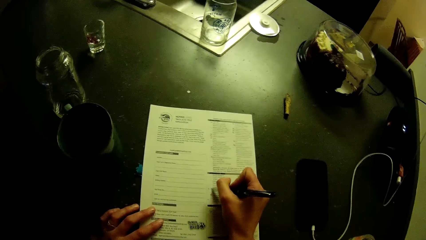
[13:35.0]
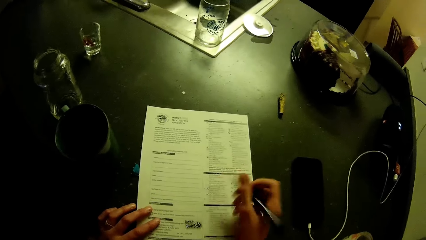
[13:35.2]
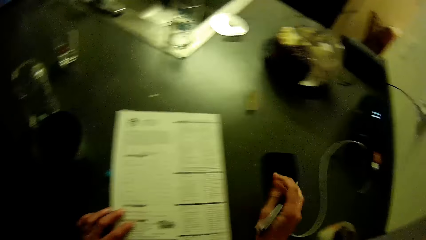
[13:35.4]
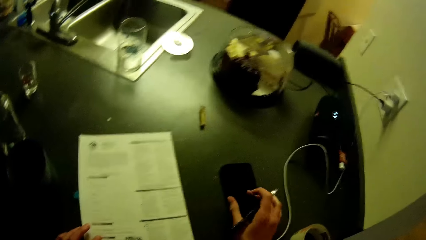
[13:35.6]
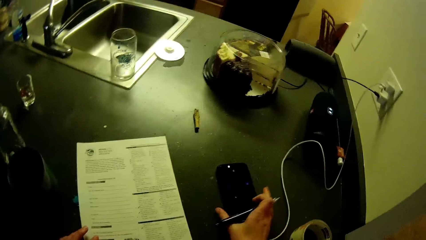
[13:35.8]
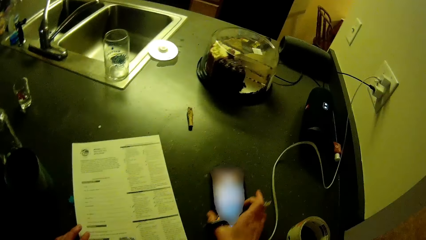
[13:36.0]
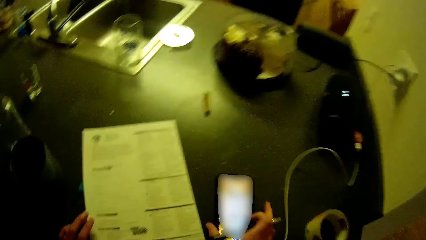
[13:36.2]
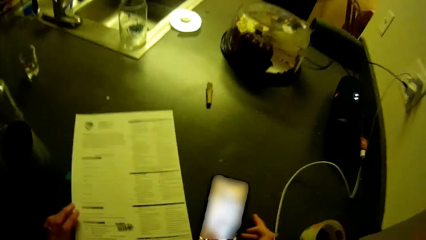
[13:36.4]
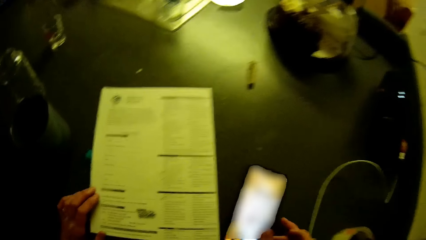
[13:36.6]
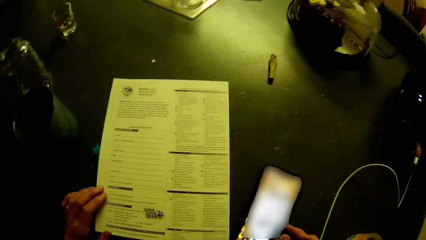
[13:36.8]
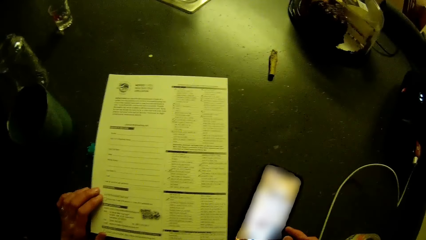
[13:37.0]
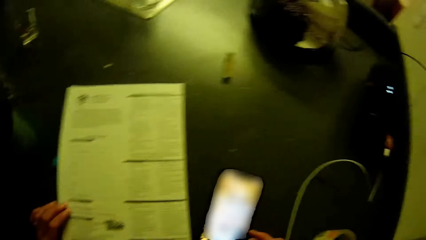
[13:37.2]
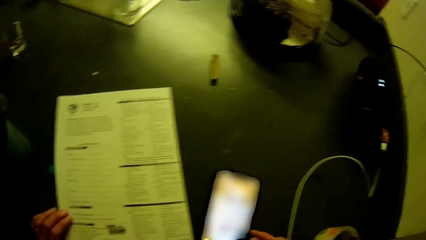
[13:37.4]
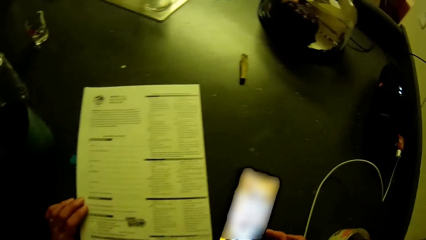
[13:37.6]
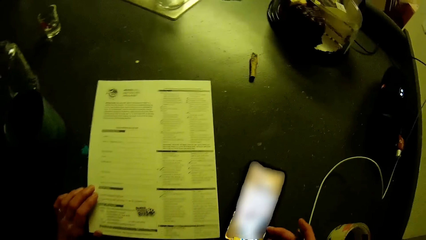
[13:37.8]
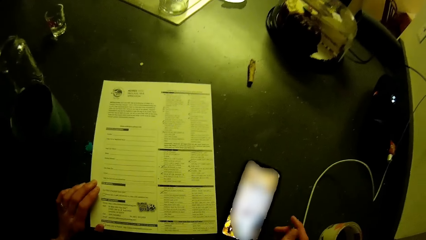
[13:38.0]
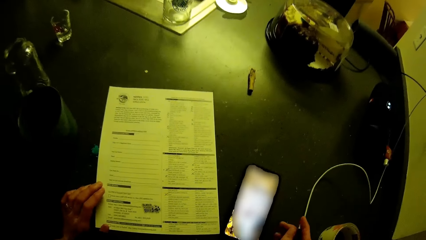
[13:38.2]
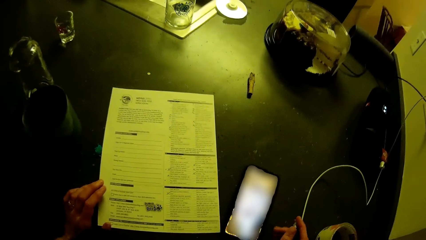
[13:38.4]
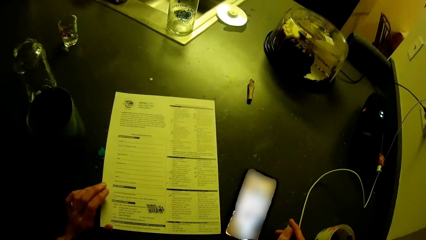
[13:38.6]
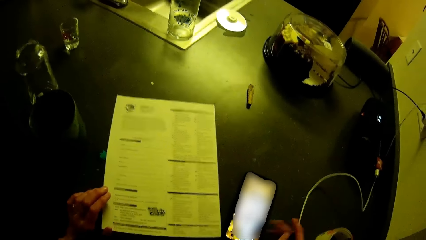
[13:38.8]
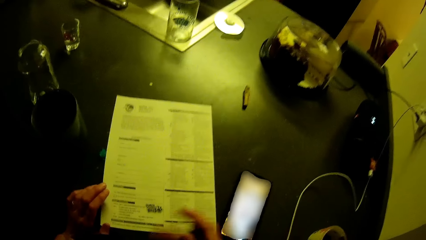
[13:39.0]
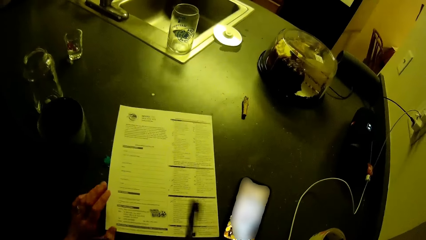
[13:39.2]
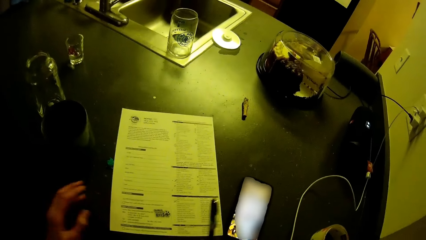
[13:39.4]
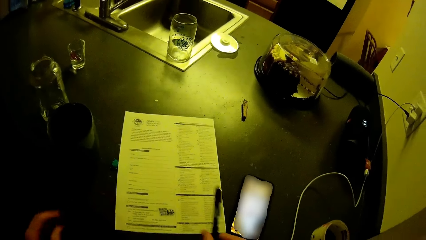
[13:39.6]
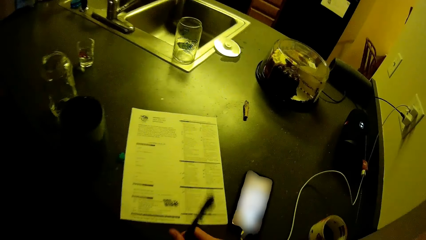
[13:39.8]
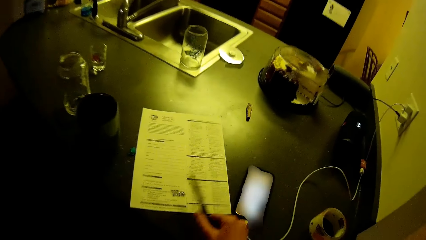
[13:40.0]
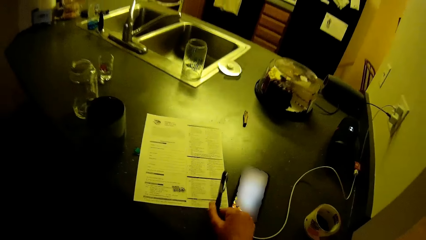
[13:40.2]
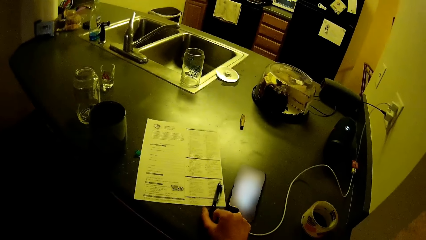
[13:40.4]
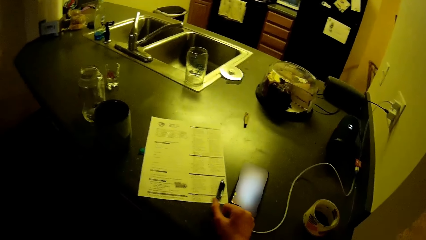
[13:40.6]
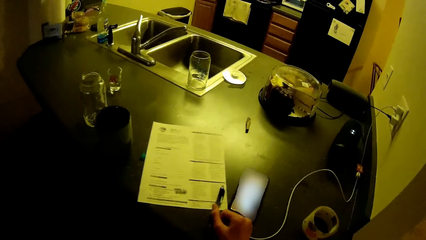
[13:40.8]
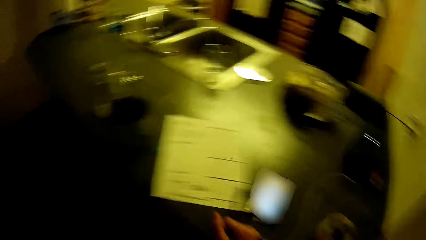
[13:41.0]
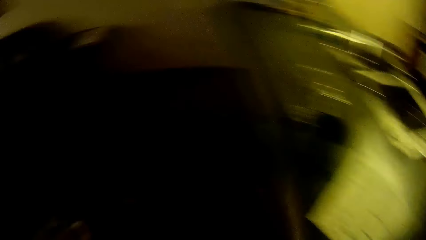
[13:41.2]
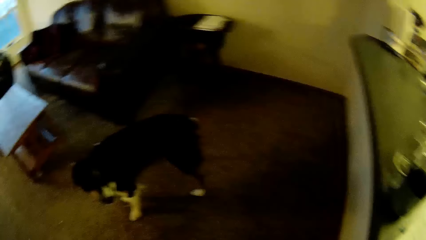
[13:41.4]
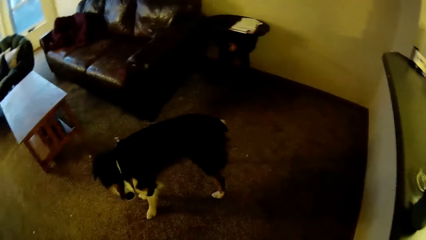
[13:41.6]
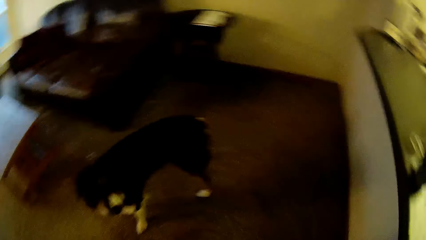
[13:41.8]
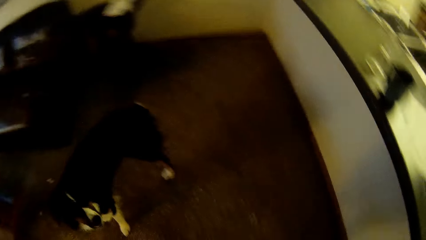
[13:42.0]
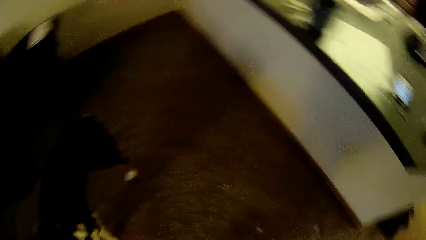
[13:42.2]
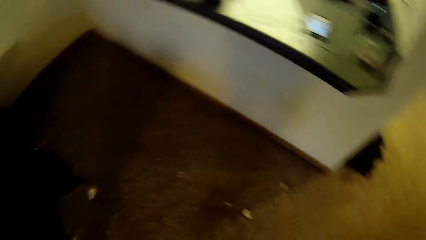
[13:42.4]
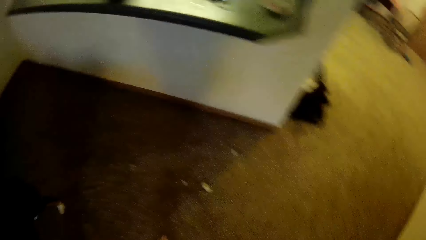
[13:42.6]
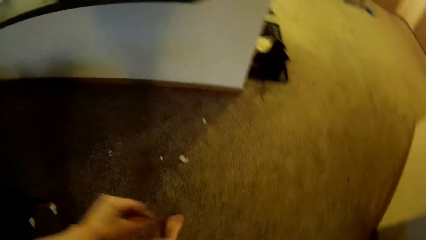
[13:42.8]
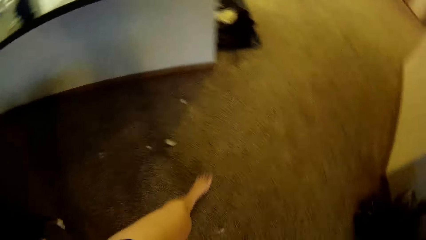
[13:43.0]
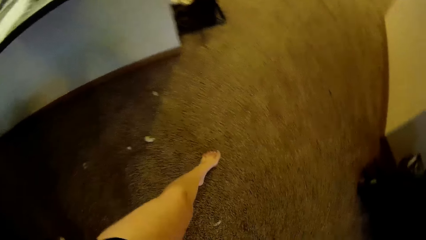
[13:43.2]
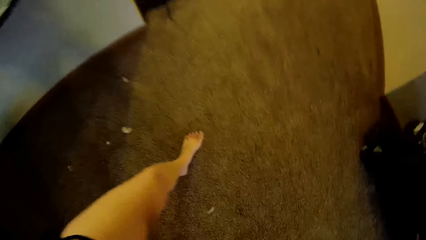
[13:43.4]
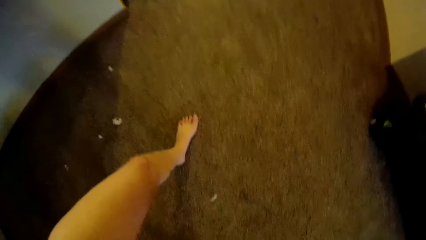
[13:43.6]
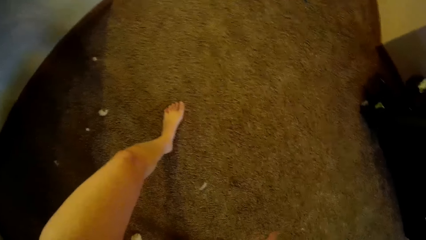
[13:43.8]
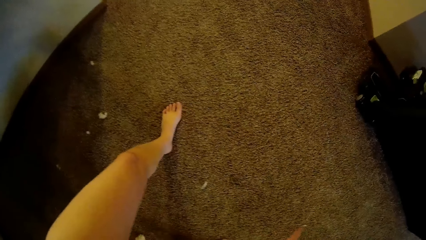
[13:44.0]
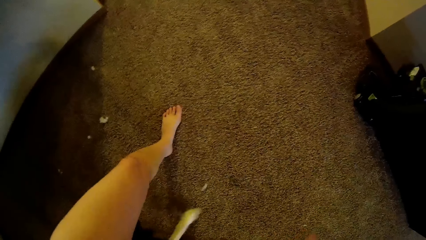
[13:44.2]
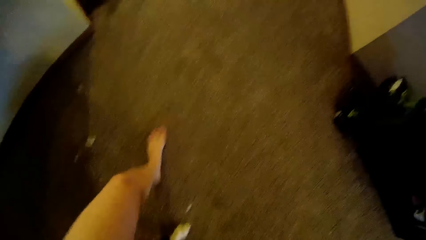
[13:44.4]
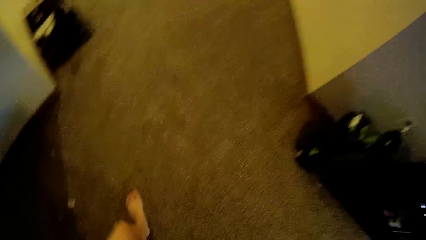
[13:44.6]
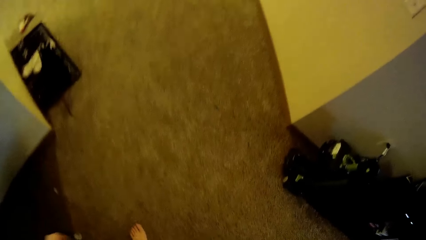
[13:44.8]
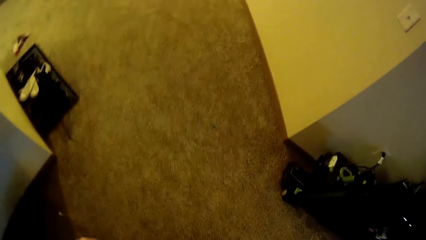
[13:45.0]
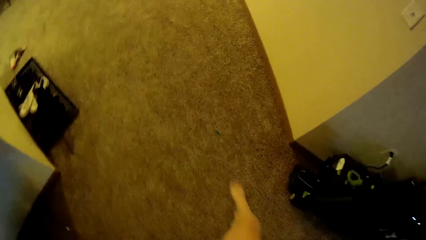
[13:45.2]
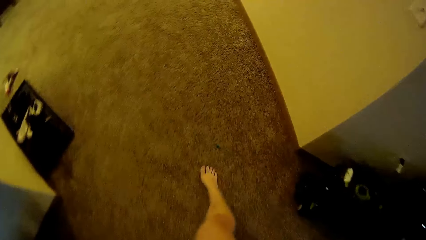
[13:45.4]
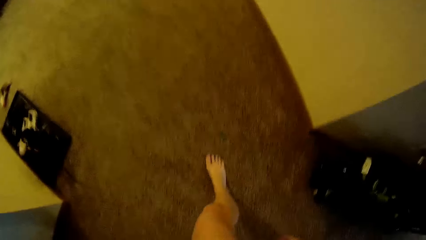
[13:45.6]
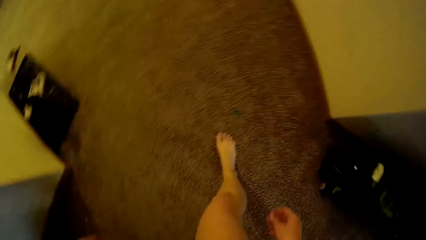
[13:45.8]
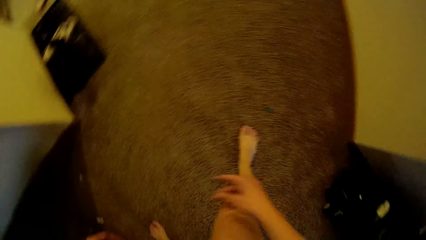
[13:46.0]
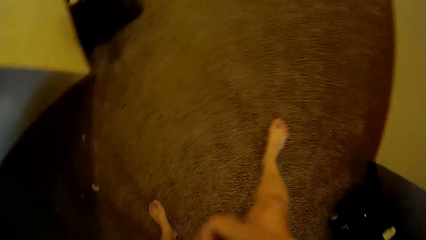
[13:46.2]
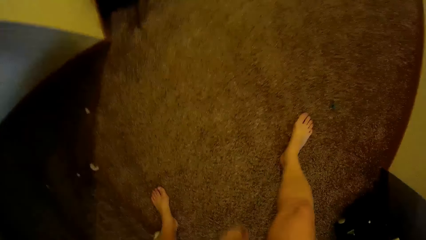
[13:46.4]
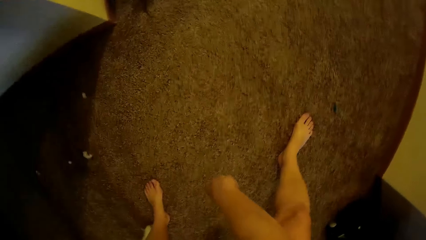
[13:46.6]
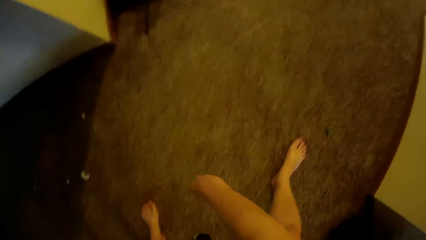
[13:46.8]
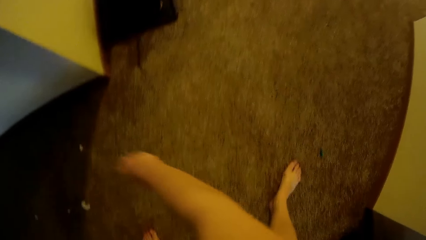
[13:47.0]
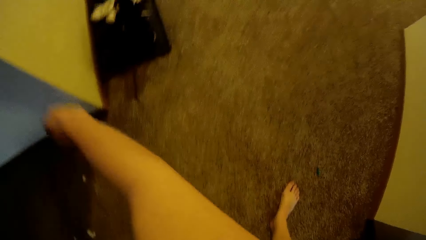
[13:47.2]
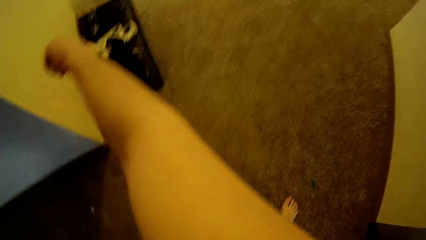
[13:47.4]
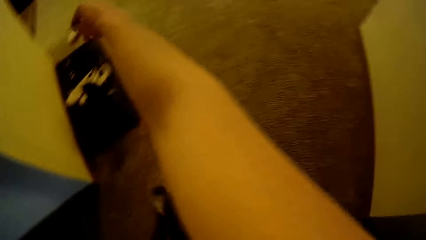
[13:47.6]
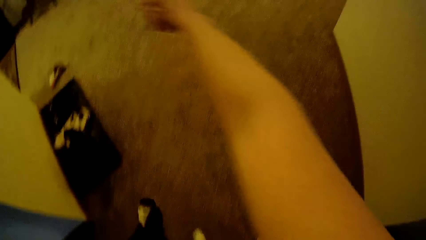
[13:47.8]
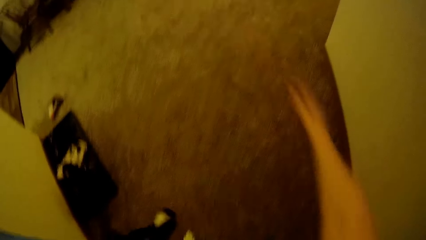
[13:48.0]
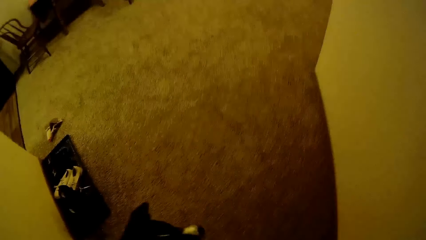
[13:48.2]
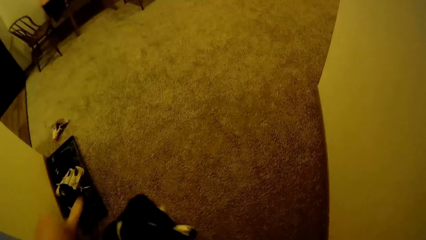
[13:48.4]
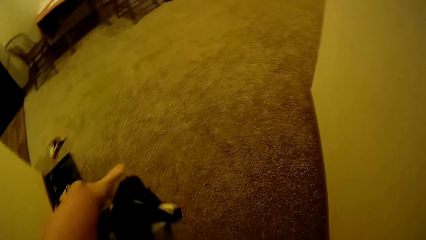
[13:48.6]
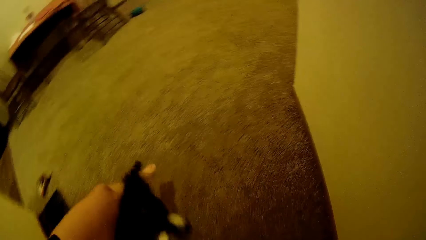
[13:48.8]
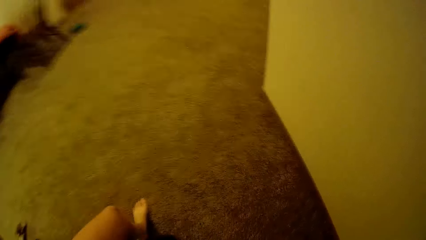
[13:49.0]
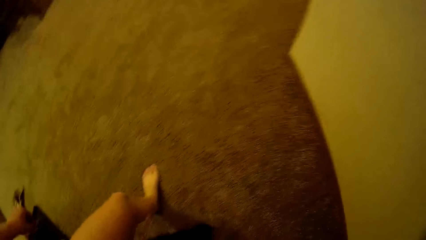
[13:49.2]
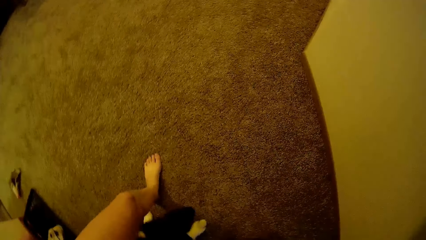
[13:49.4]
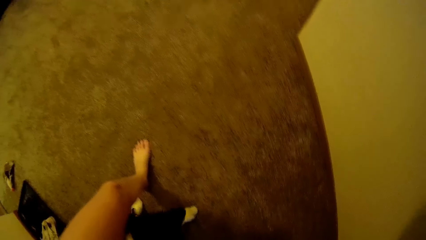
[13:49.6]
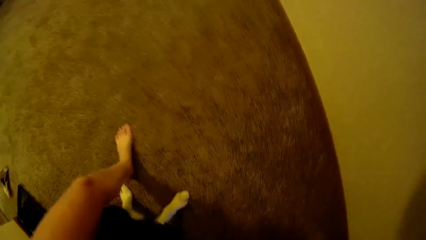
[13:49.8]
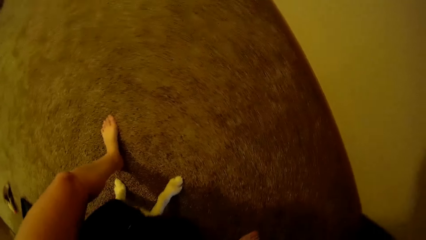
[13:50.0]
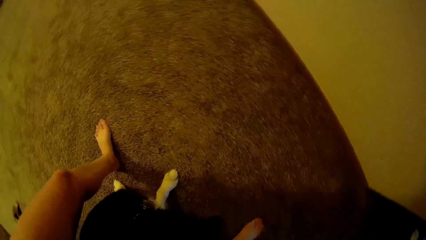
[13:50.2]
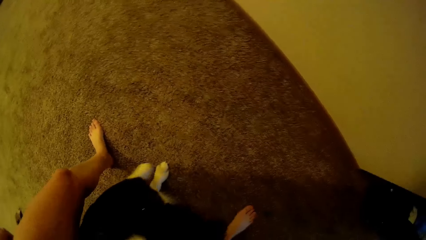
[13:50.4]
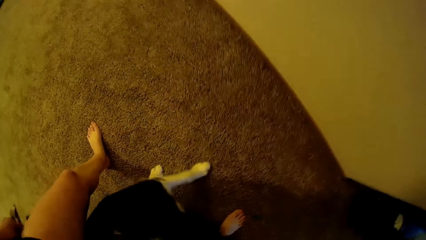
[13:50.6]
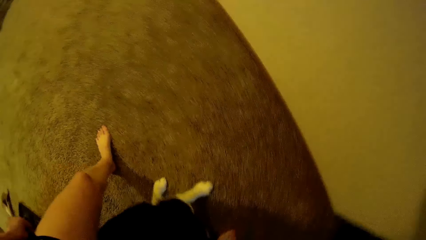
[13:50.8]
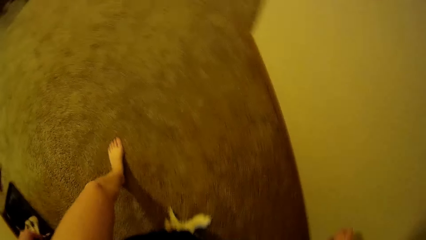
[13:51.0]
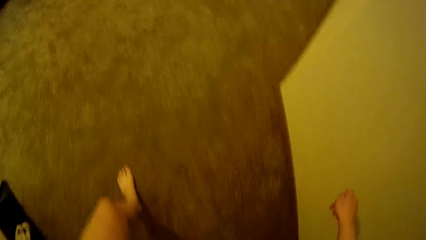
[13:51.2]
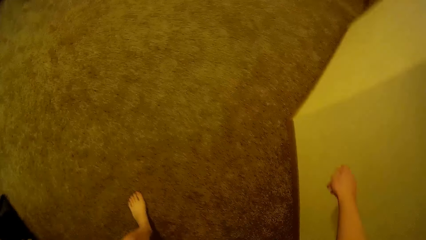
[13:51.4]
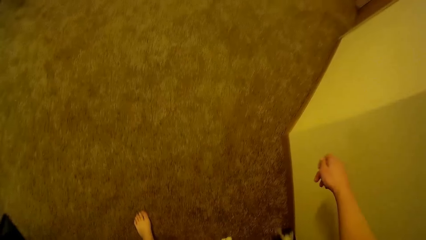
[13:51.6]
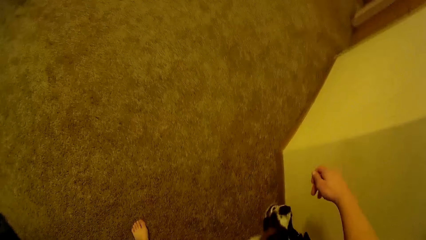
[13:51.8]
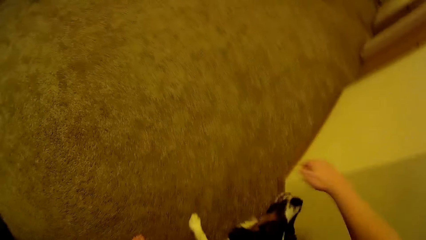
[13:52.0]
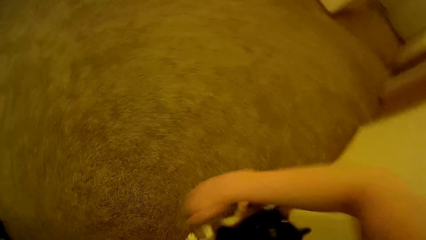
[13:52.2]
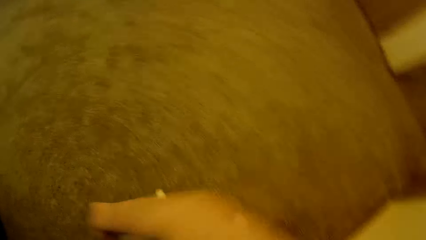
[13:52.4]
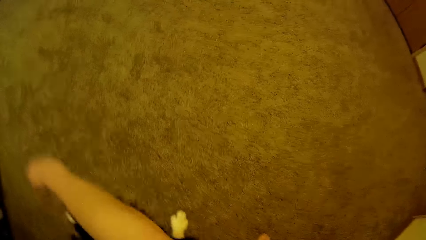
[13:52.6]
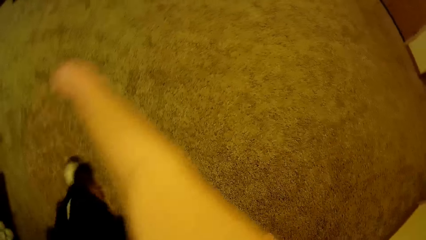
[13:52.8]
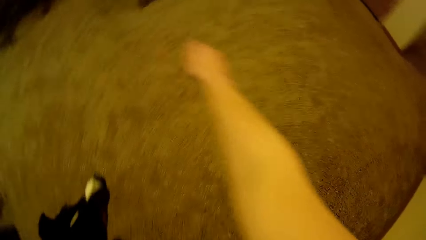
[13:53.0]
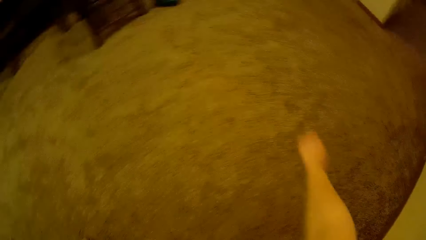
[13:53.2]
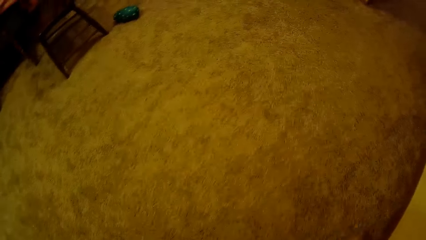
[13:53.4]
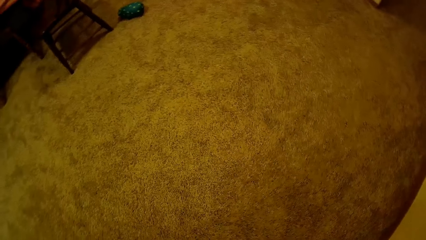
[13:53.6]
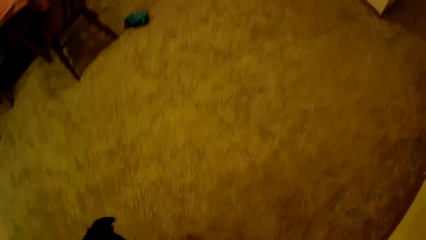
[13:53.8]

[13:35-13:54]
The camera wearer operates his phone on the kitchen slab. He moves his phone on the kitchen slab. He drops the pen on the kitchen slab. He trains the dog in the living room. He walks in the house. He plays with the dog.
